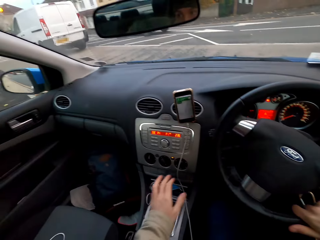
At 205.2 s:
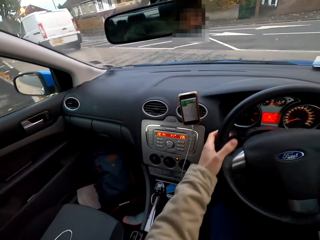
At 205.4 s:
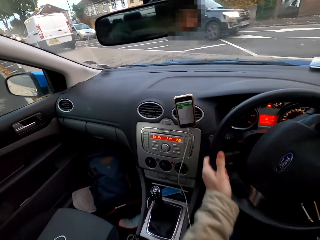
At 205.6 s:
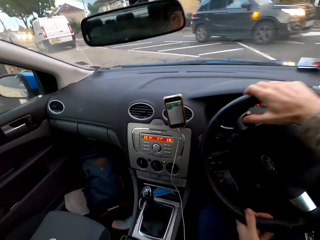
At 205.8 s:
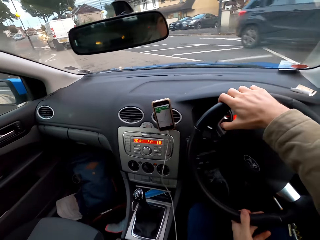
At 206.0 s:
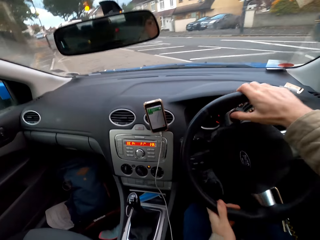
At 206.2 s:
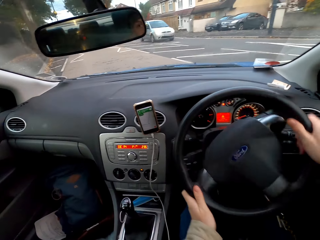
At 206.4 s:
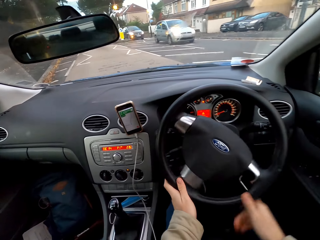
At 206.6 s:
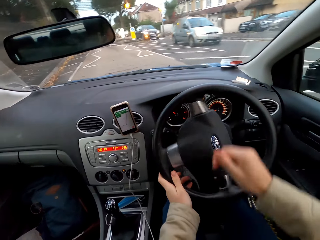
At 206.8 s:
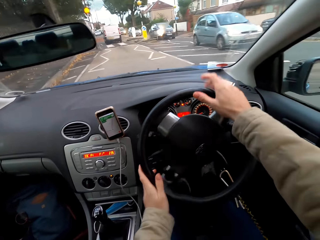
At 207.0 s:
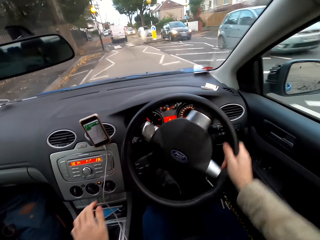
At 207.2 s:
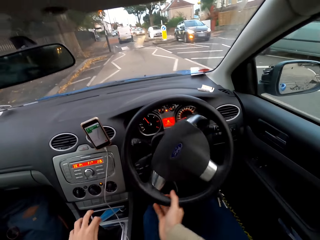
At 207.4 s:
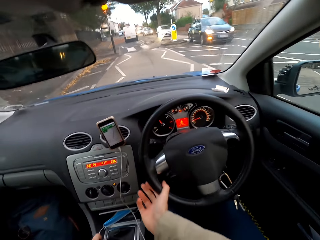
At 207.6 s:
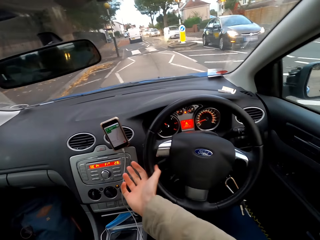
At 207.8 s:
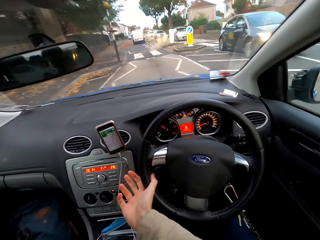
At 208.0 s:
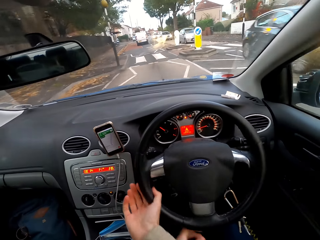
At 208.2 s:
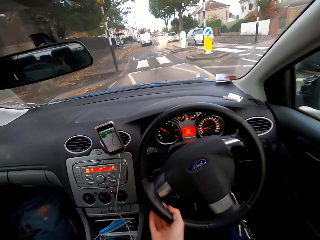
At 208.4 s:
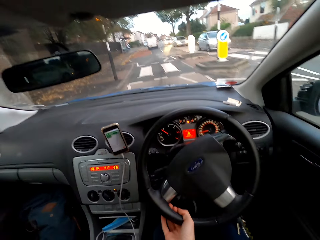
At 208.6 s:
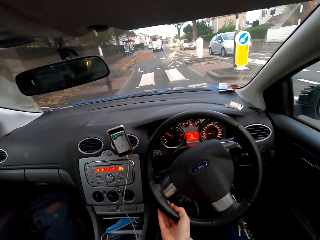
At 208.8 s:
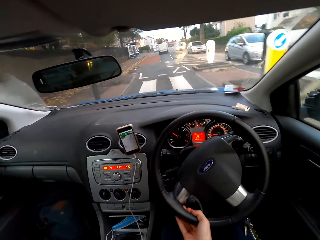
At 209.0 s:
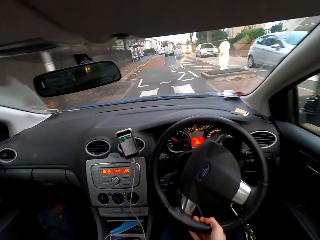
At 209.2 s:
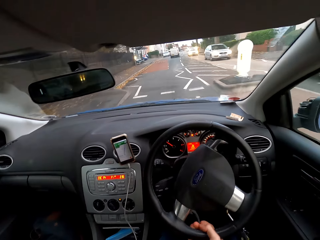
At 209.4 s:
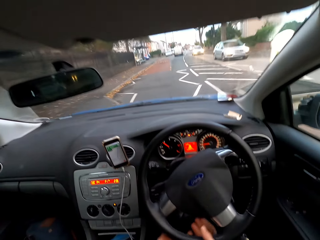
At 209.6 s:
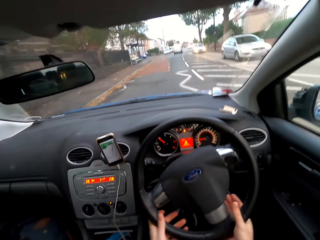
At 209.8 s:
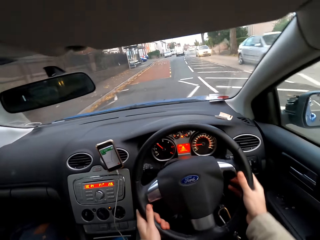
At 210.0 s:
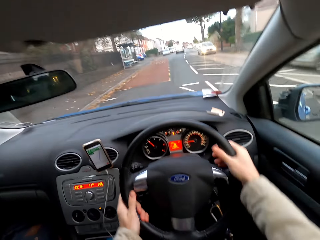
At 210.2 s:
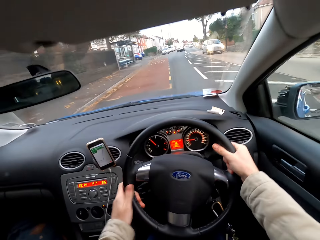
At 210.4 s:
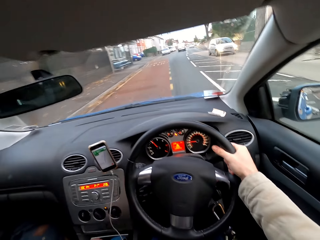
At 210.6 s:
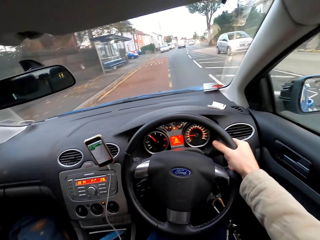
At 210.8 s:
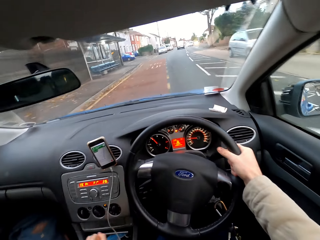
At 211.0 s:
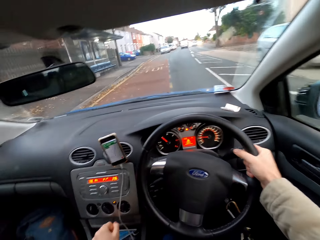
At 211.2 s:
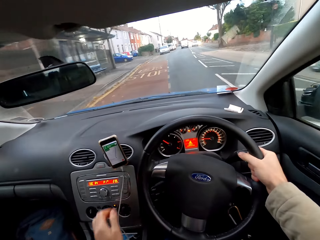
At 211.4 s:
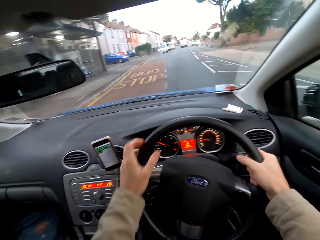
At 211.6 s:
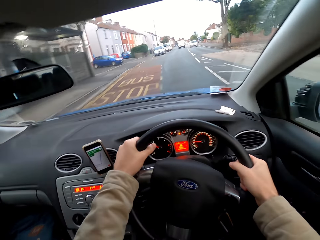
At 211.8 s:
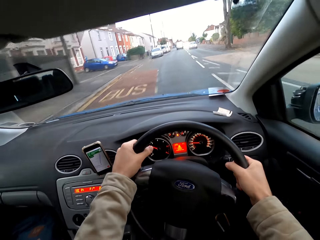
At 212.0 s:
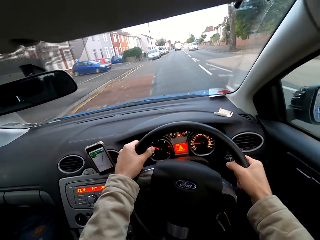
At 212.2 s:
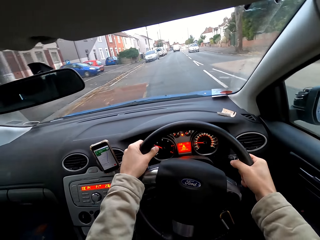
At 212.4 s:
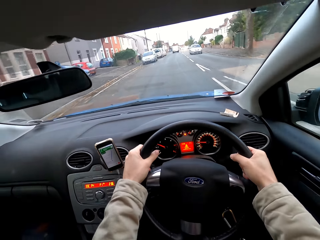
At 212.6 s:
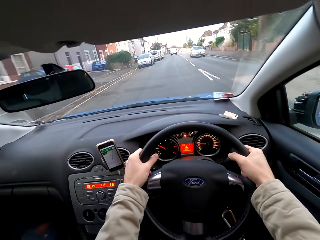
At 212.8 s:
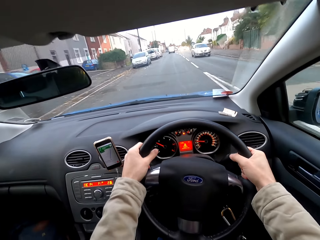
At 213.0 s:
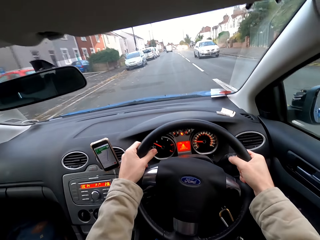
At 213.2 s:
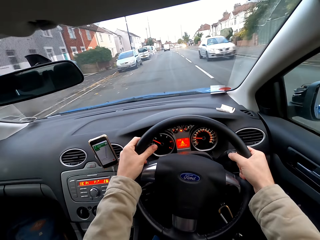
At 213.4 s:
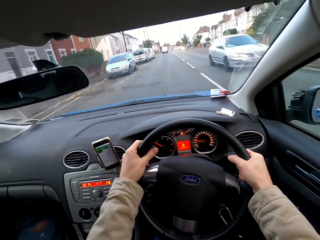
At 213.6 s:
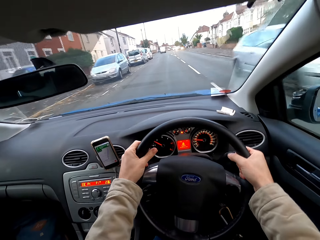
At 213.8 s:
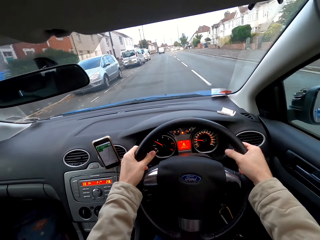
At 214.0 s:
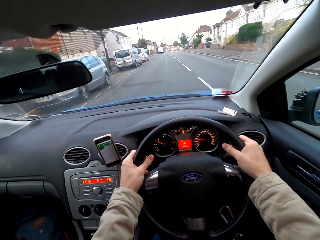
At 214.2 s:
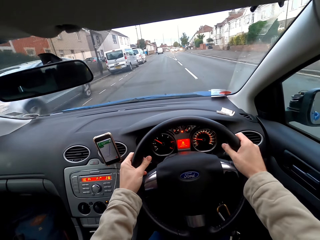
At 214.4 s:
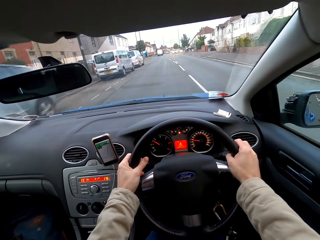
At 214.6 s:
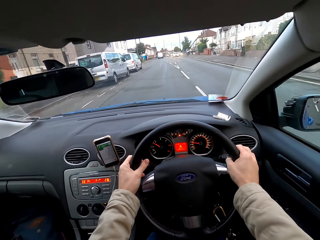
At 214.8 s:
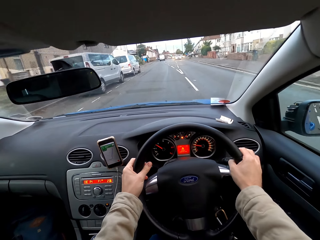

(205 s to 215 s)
The camera wearer turns the steering wheel with his hands. He drives the car on the road. He moves the gear stick with his left hand. He holds the gear with the hand. He drives the car on the road. He moves the gear stick with his left hand. He holds the gear with the hand. He drives the car on the road.

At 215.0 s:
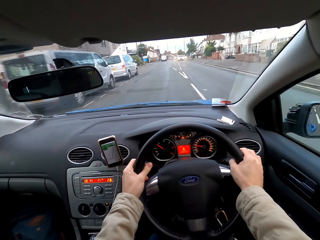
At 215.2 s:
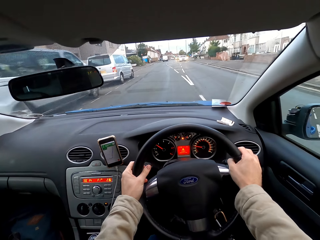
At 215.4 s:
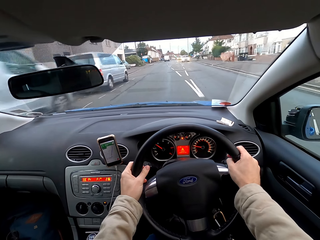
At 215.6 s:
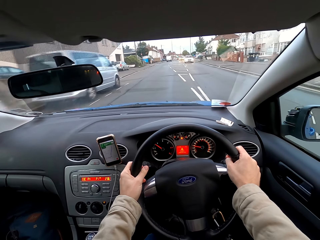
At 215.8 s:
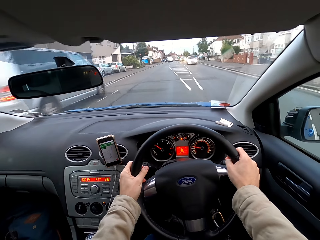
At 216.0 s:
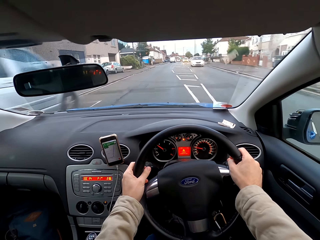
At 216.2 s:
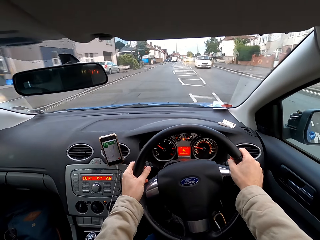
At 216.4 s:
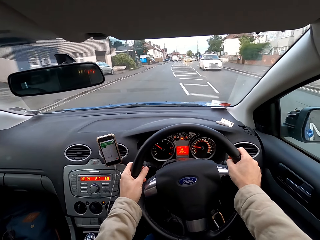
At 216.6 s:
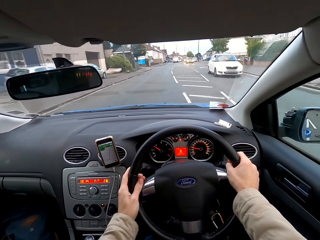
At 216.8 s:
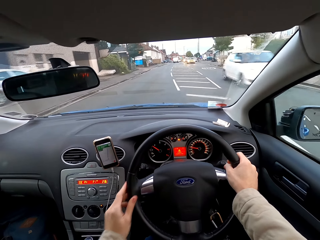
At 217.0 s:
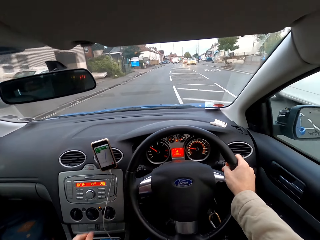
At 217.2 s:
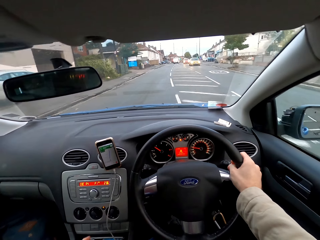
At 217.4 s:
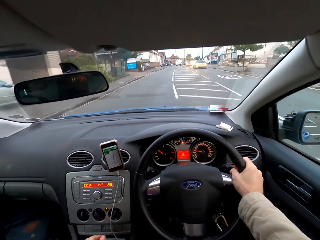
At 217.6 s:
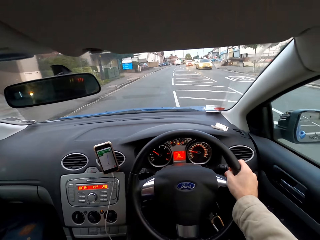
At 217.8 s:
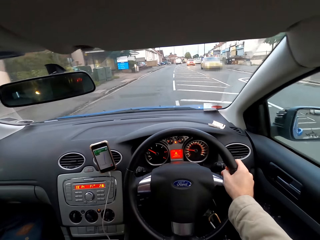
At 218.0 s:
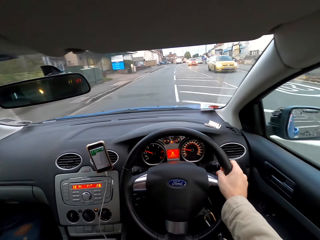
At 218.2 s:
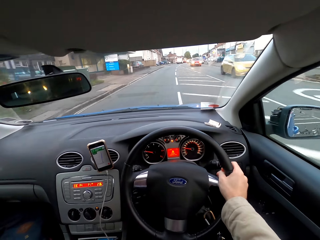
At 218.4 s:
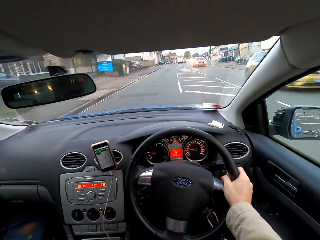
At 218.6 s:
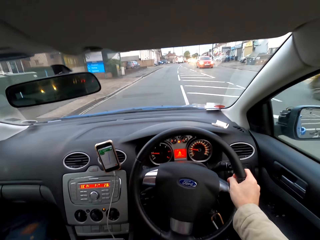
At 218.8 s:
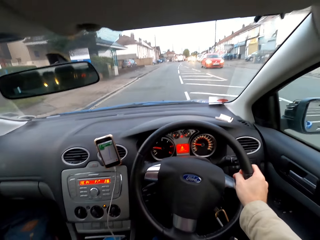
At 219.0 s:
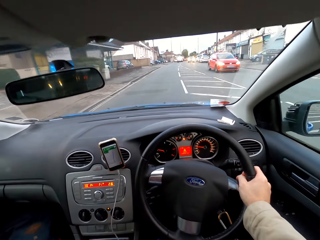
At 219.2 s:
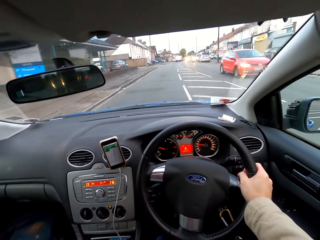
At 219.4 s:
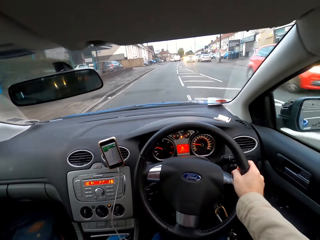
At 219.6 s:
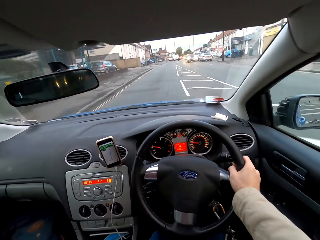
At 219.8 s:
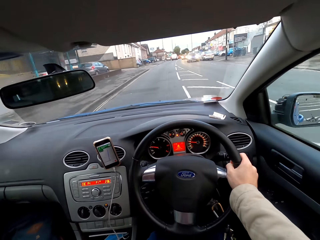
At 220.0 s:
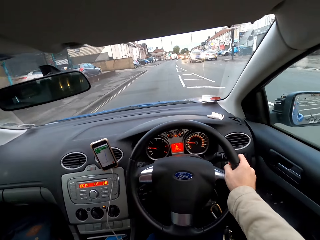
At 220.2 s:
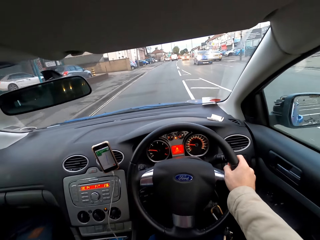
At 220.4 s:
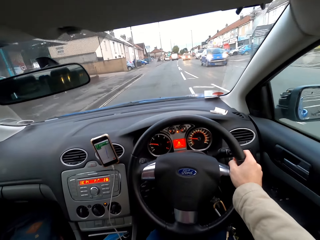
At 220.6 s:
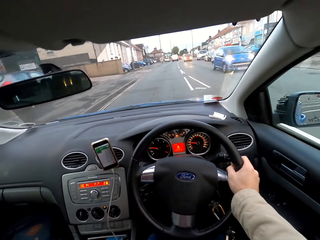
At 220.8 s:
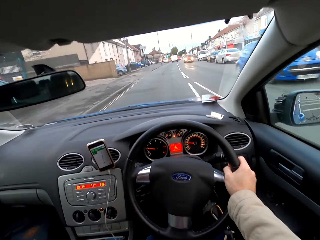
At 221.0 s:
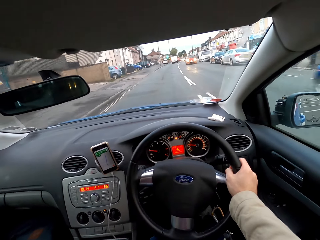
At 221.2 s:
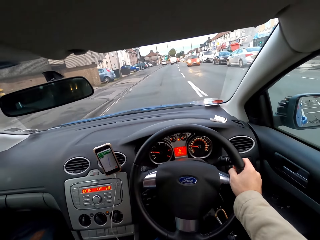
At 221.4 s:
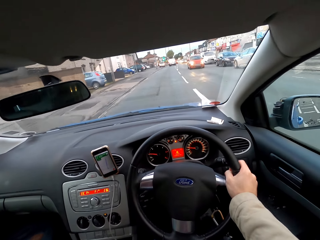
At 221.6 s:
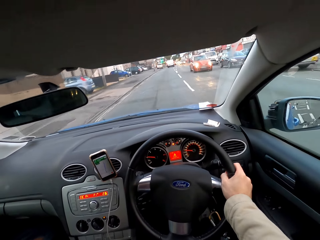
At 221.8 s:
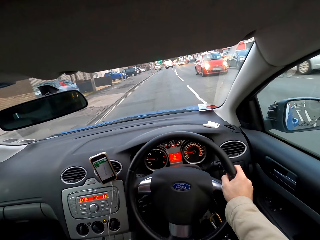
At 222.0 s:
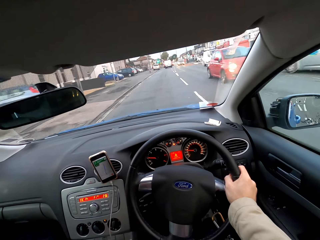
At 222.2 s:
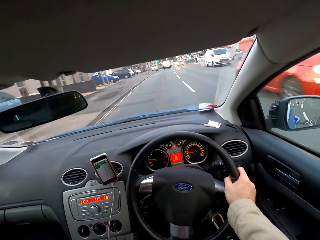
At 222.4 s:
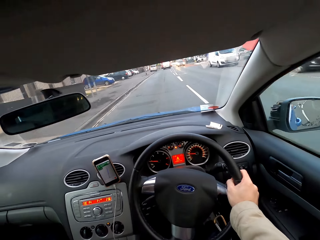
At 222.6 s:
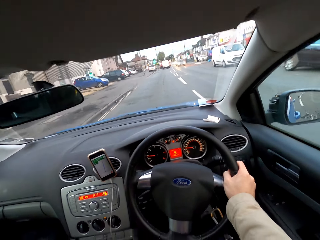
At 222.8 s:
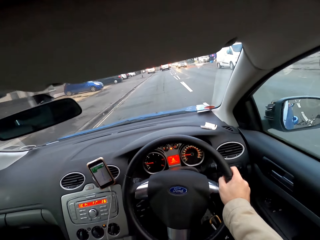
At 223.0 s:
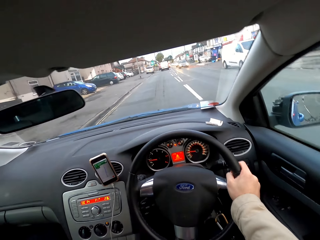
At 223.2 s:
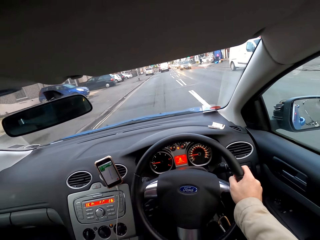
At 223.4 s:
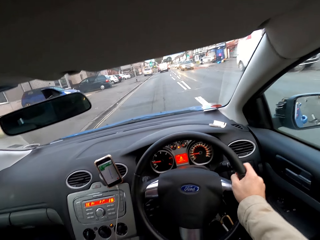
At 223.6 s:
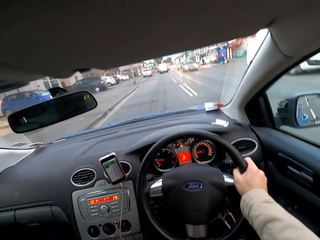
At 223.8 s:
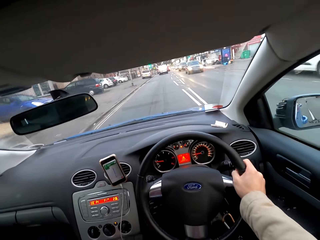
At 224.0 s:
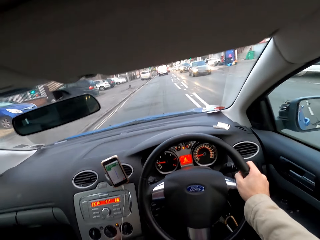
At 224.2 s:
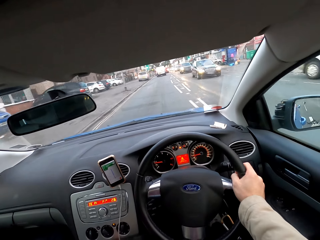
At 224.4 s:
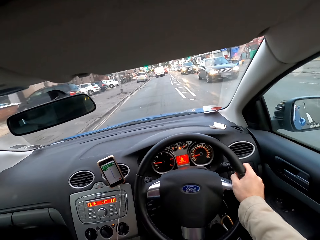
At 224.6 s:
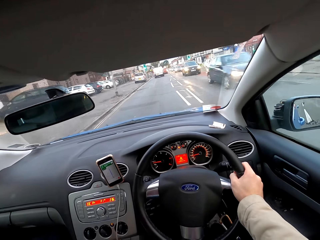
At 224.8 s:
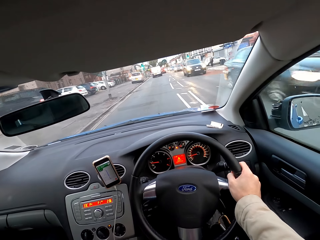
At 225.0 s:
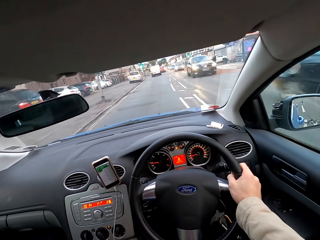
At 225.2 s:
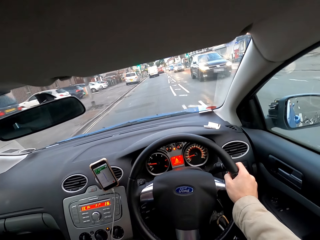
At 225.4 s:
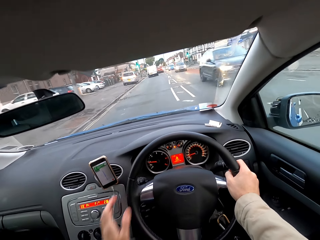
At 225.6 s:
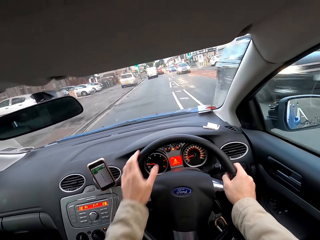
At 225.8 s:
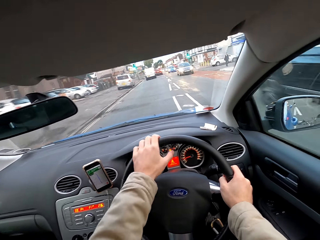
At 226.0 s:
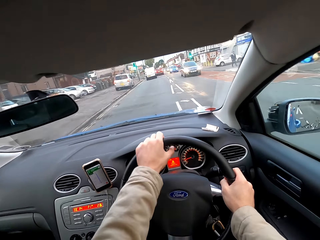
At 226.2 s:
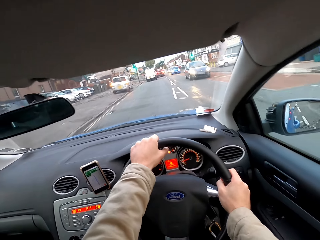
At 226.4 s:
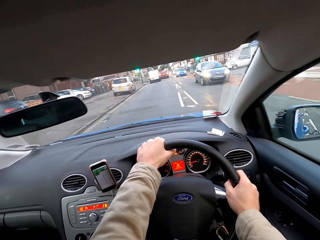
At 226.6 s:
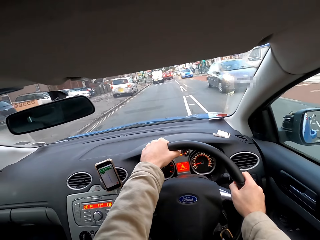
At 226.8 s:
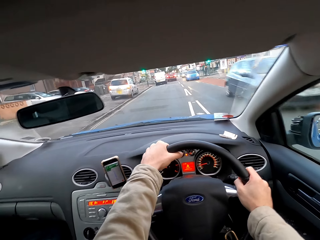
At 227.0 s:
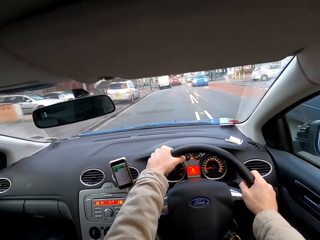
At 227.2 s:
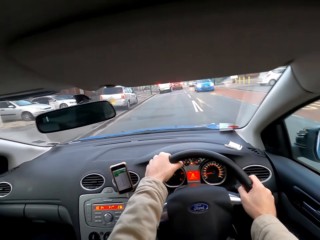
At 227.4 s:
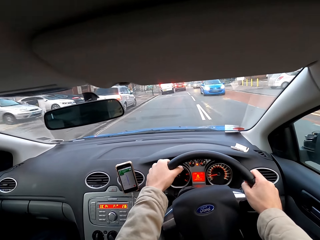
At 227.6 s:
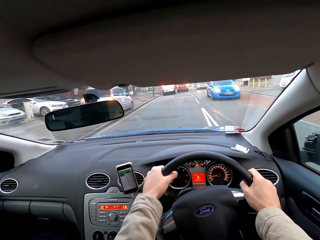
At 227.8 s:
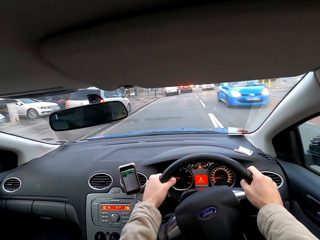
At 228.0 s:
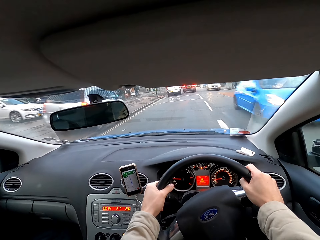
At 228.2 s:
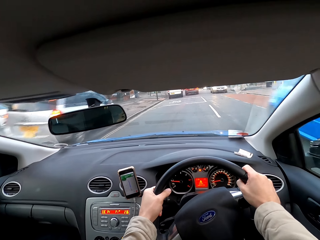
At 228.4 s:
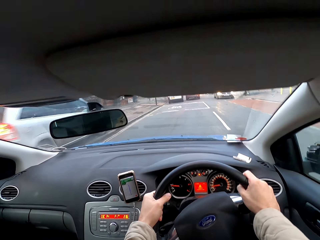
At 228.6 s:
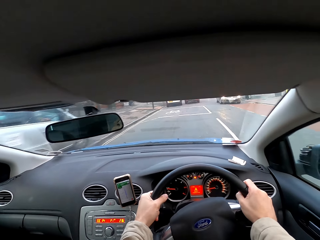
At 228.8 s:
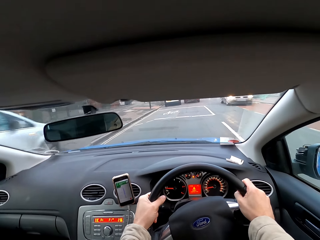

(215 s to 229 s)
The camera wearer holds the gear with the hand. They drive the car on the road.
